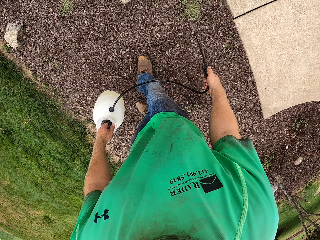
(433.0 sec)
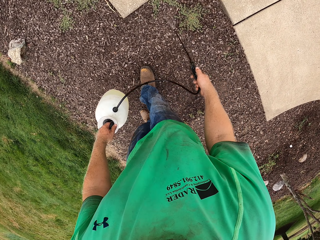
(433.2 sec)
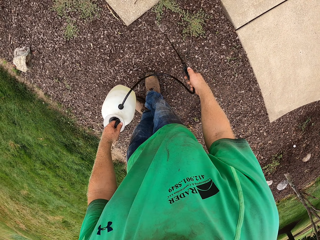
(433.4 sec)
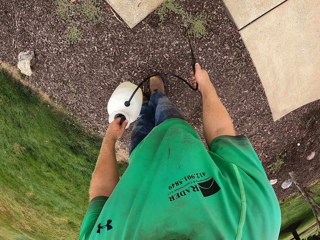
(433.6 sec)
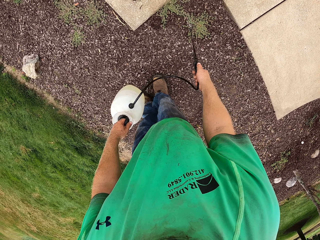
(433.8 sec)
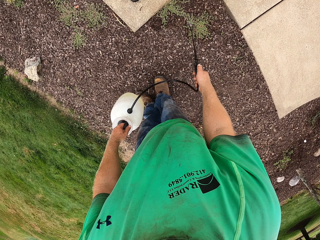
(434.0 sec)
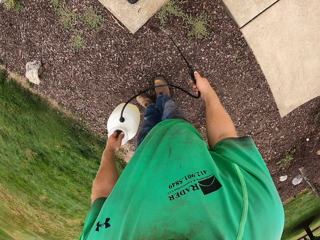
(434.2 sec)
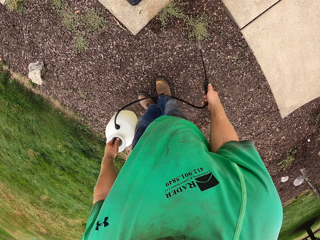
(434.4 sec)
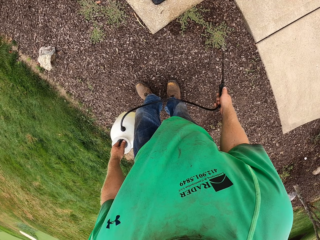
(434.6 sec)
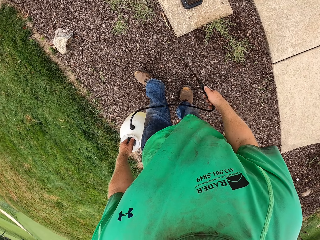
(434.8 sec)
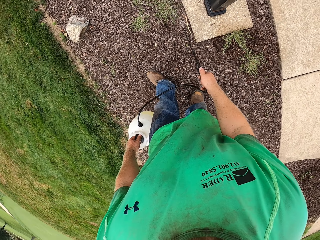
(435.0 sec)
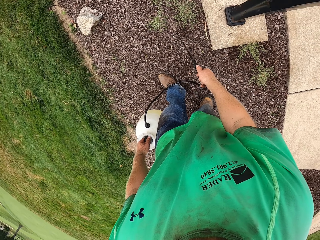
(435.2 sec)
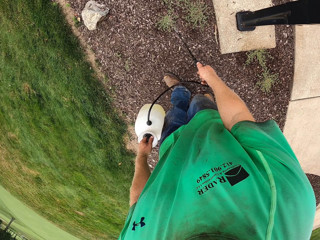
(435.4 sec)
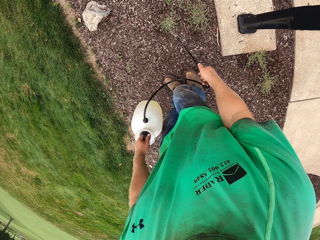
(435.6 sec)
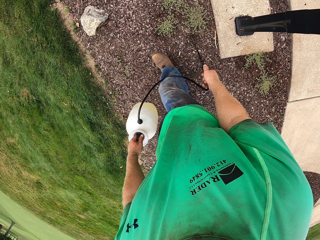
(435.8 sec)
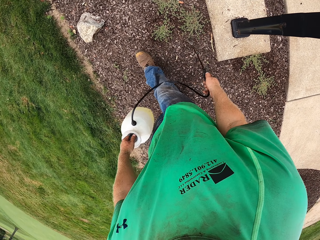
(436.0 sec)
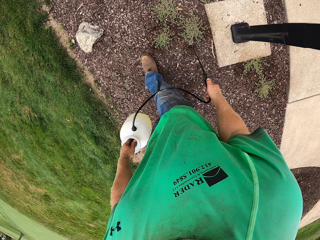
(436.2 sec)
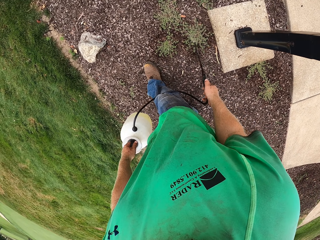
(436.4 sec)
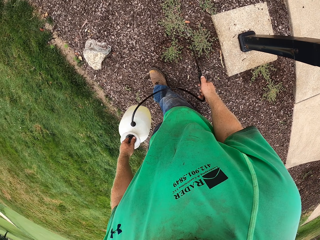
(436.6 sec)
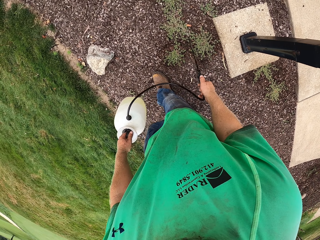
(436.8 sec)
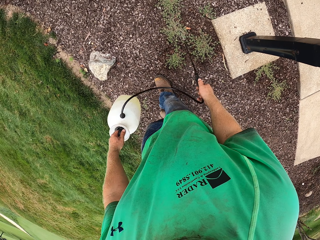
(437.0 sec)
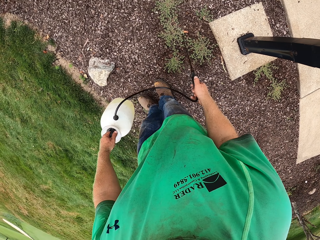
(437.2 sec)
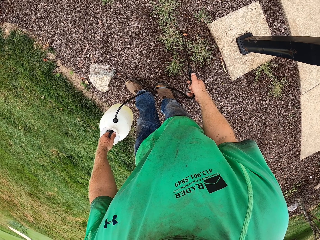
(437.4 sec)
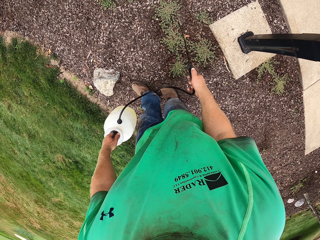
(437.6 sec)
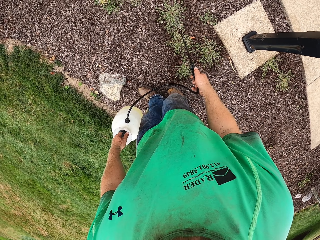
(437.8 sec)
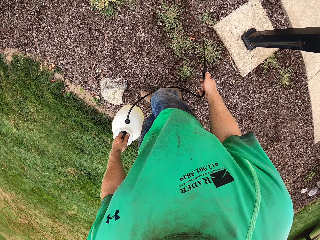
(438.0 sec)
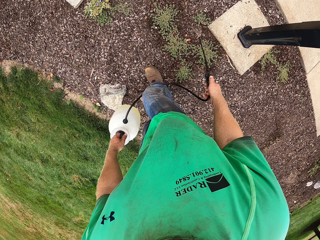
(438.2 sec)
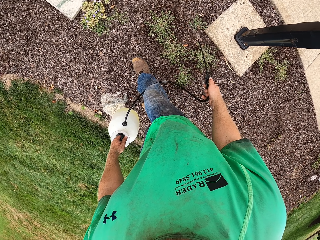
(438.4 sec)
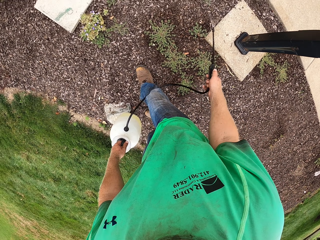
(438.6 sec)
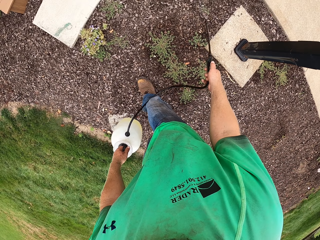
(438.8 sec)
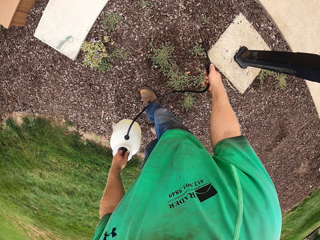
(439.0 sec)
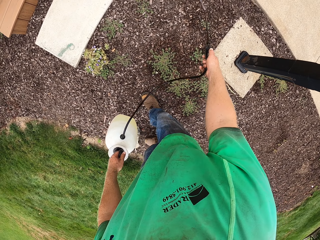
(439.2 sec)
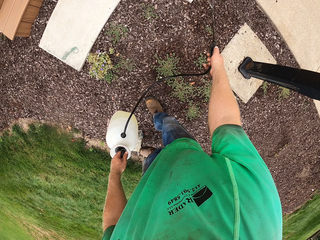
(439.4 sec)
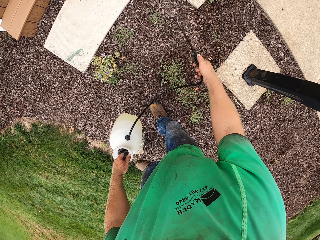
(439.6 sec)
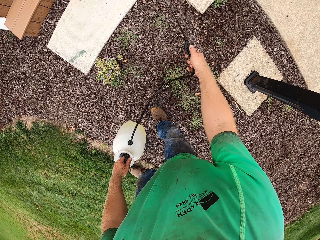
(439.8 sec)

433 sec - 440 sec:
The camera wearer walks around and sprays the plants.

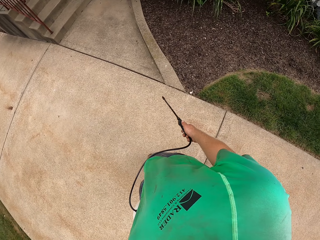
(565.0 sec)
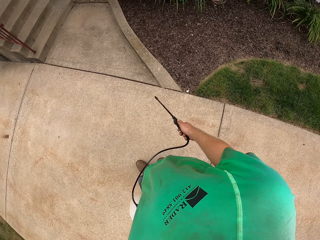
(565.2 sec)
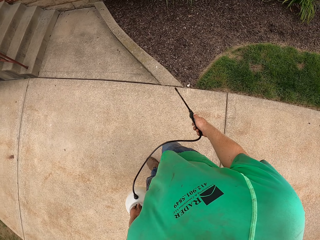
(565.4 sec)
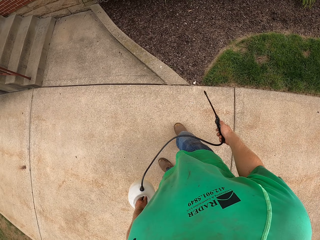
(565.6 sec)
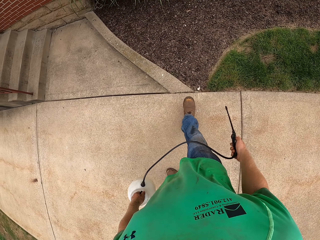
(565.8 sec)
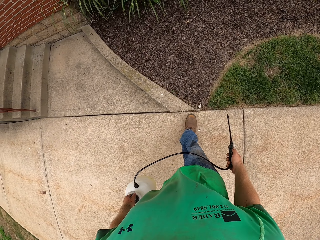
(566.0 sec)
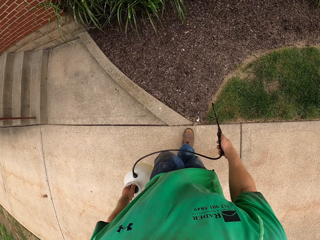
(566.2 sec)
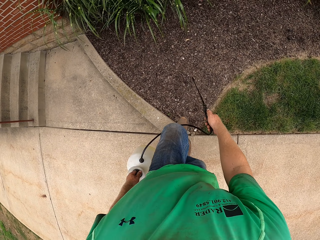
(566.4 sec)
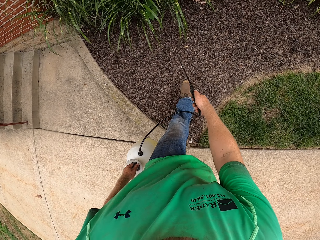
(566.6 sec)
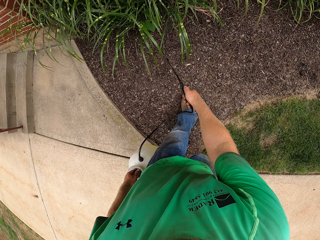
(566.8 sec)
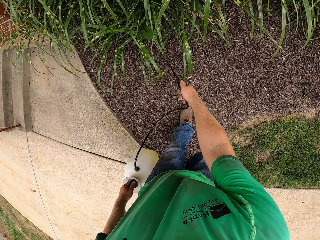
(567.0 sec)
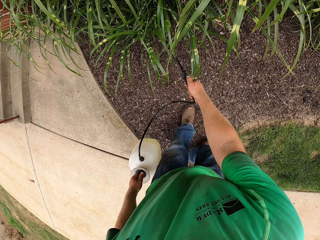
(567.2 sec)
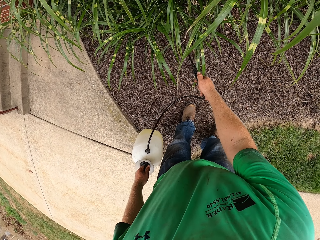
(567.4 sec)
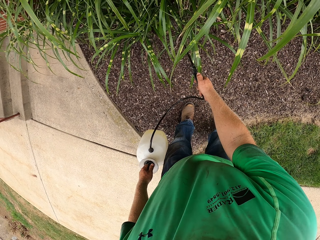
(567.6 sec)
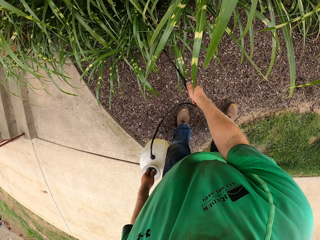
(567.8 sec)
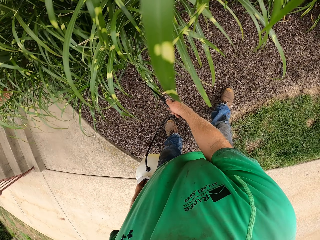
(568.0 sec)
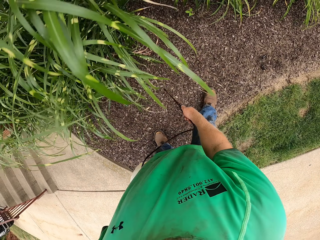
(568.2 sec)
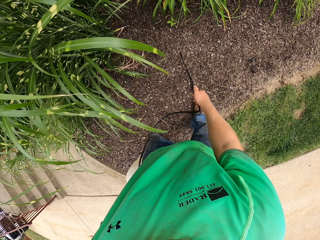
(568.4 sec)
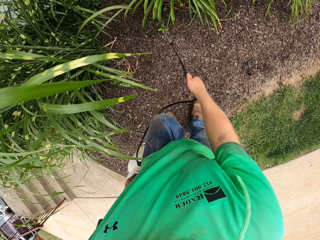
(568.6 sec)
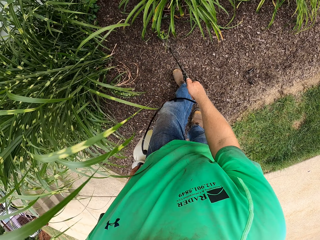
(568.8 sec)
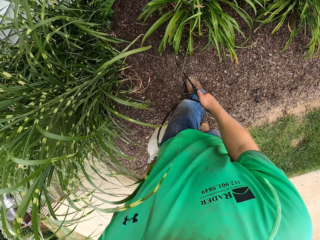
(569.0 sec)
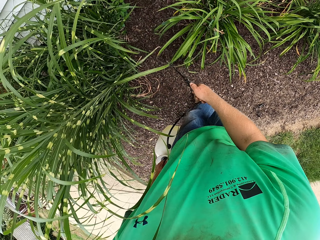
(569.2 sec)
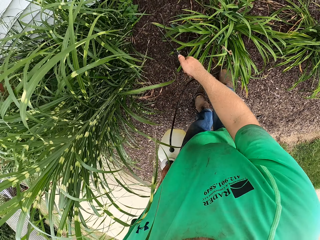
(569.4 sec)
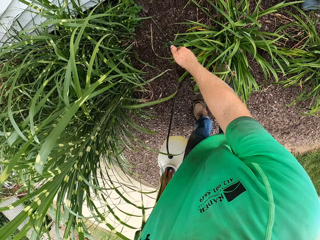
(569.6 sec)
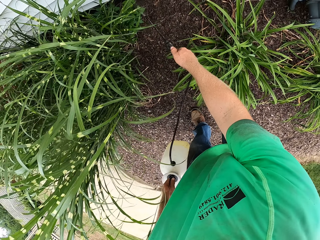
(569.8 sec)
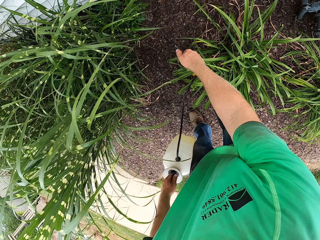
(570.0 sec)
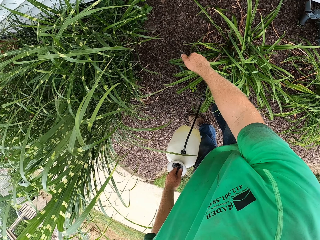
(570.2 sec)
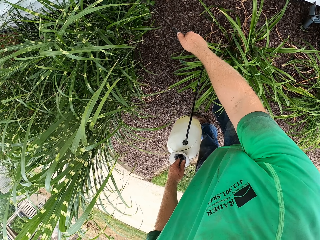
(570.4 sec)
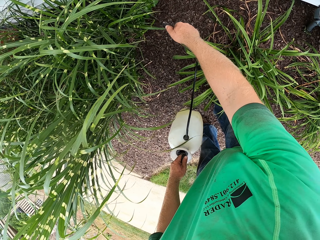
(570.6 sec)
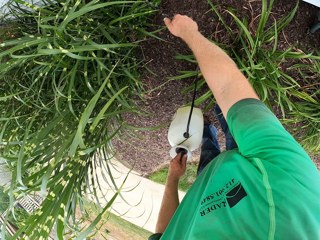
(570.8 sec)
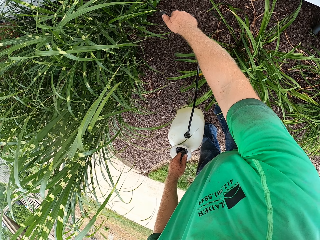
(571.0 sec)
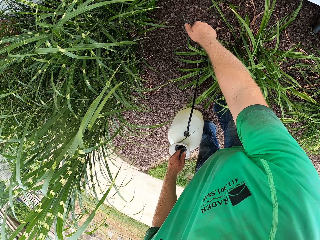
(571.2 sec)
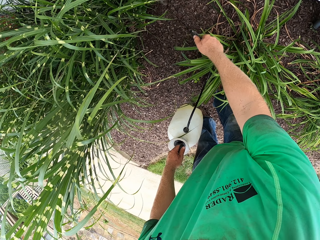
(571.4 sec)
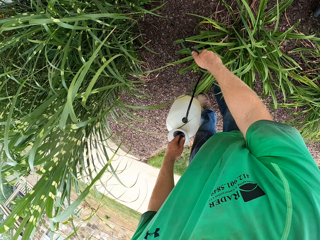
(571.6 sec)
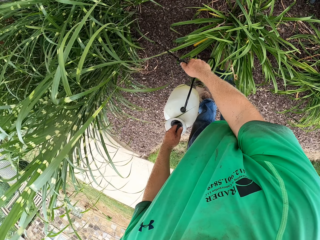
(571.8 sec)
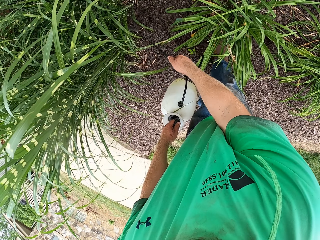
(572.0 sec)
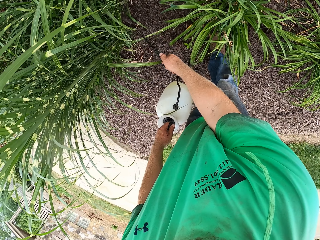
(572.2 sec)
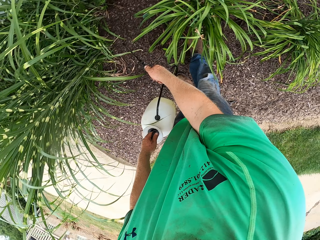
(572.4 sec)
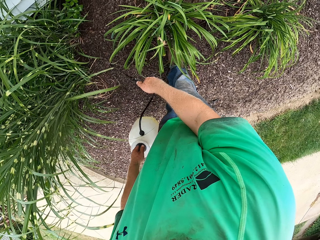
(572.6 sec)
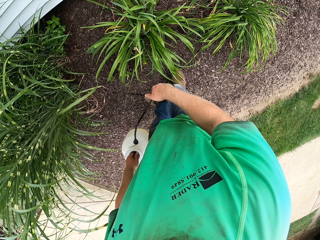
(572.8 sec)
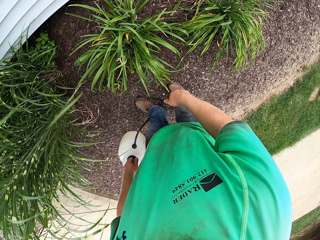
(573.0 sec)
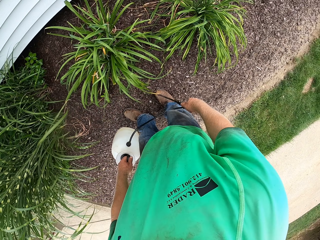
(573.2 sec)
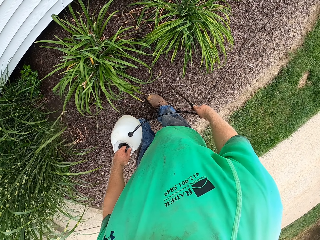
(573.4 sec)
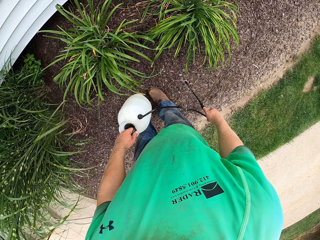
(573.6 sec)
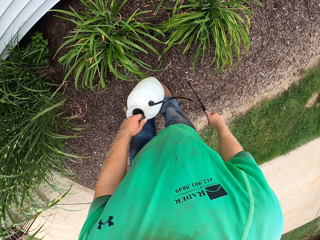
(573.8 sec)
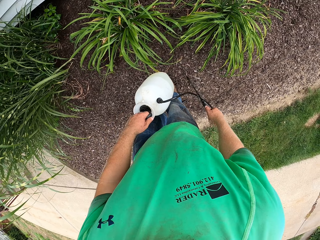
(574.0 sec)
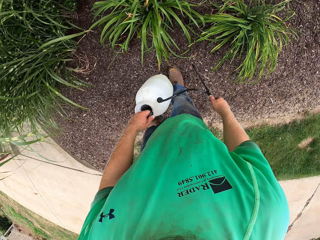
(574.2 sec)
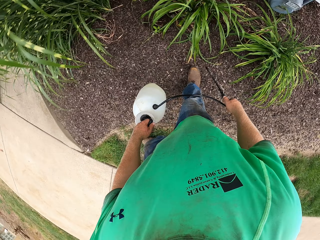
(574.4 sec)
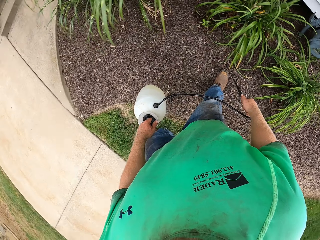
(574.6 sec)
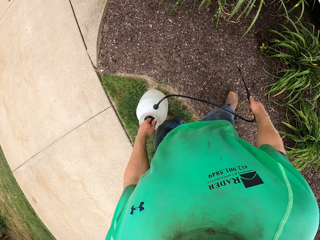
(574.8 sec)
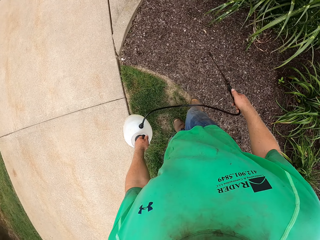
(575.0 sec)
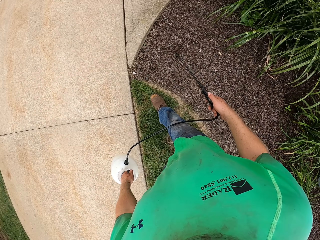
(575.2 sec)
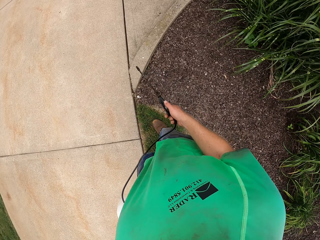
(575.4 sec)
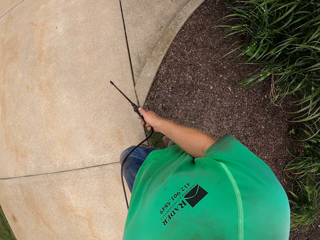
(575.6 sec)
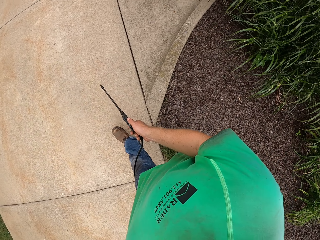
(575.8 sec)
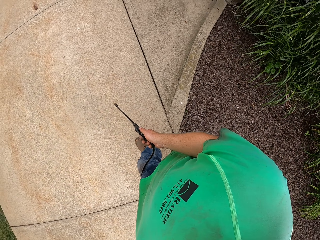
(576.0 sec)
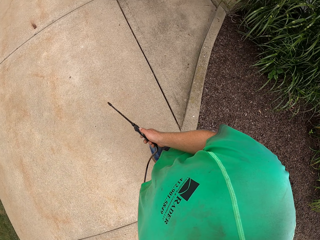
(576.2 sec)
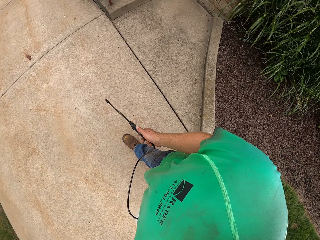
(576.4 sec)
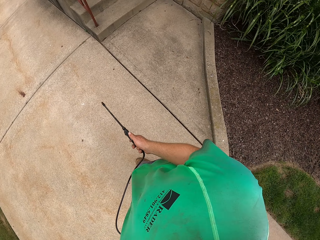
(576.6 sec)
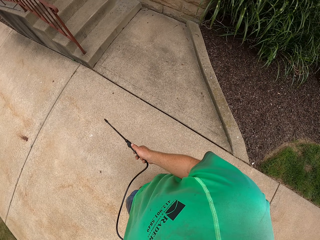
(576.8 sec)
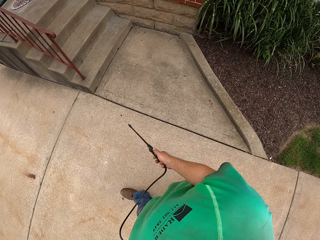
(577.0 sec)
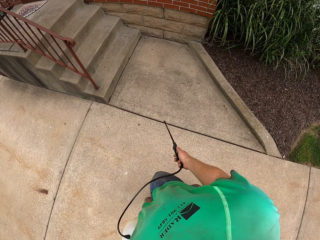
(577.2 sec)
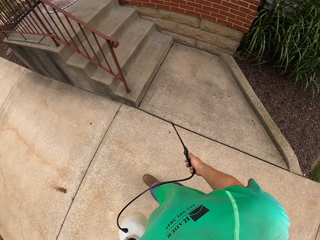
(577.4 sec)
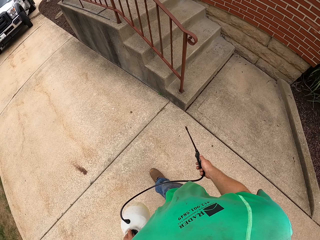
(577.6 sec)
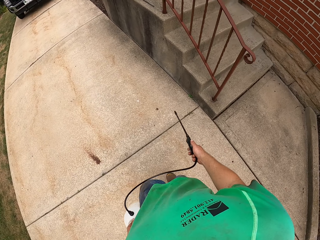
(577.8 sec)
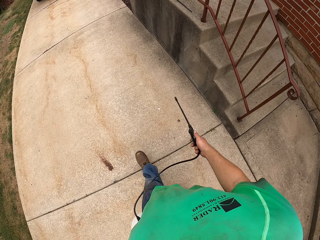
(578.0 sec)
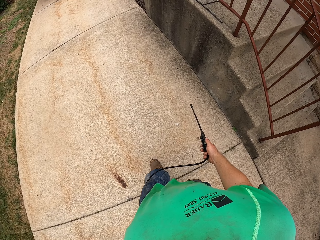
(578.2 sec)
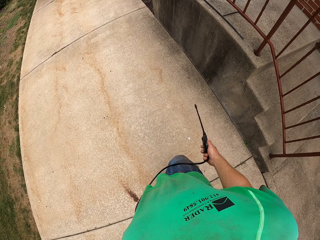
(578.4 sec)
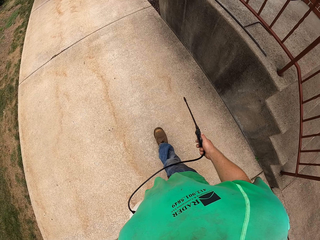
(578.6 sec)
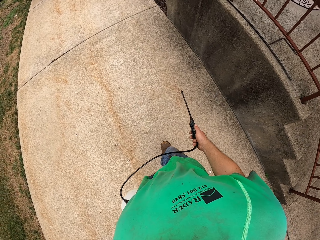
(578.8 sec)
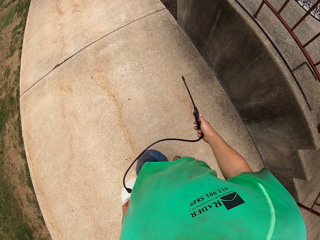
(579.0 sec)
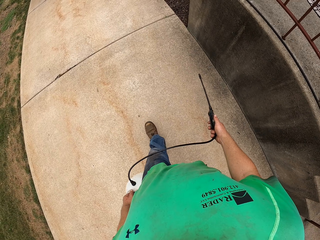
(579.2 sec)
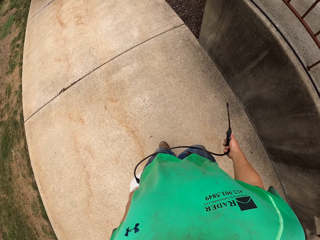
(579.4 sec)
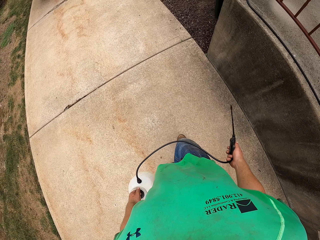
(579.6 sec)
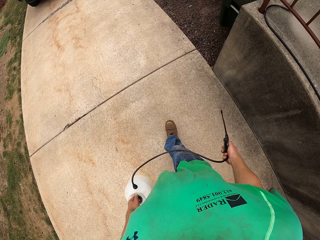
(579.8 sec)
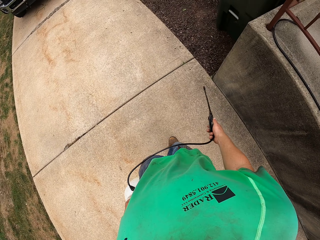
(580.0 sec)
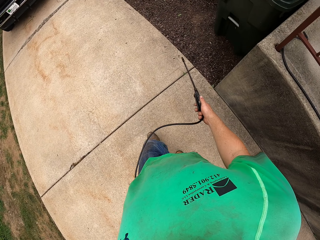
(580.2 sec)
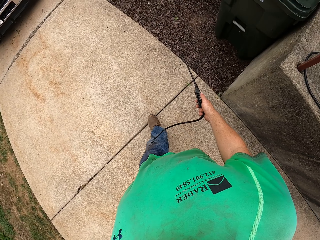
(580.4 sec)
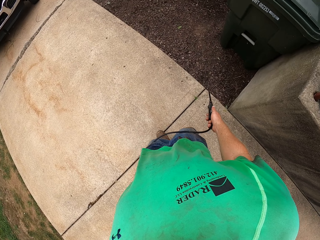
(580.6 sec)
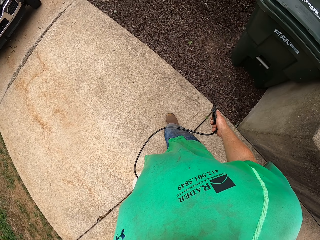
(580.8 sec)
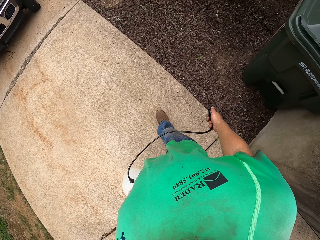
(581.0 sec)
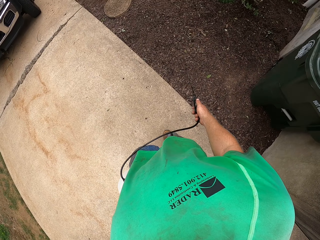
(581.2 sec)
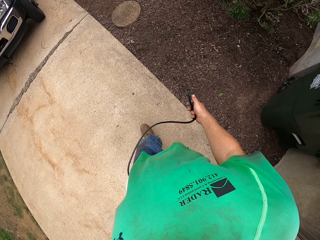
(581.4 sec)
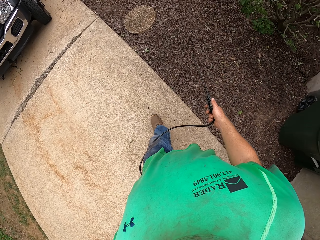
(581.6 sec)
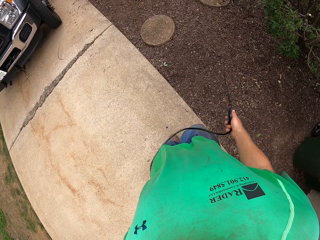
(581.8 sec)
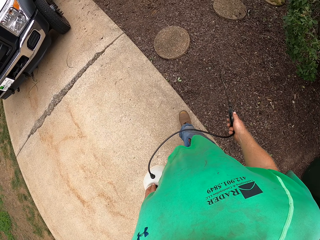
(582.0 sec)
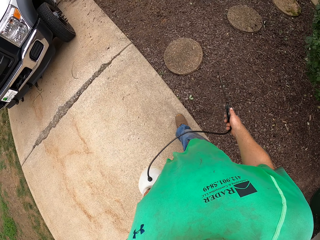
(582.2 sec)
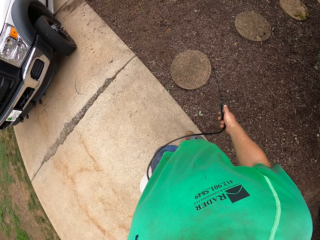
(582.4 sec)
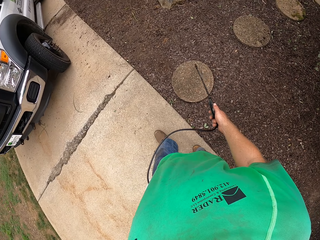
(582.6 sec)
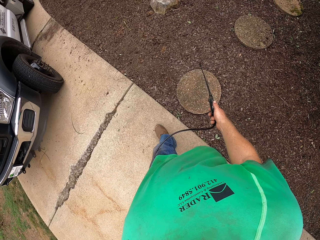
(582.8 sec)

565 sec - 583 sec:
The camera wearer sprays flowers in the garden with the pressure sprayer in his hands. He walks around the premises.
